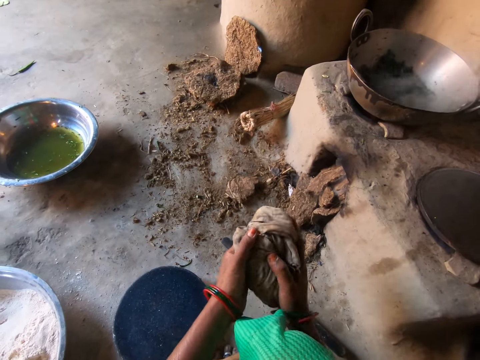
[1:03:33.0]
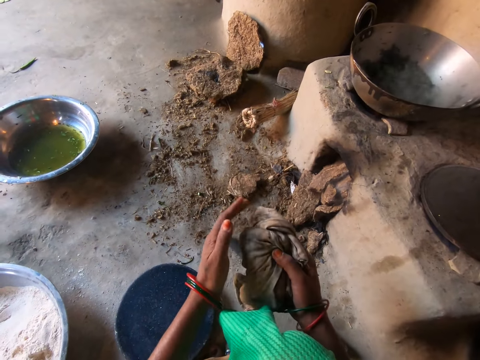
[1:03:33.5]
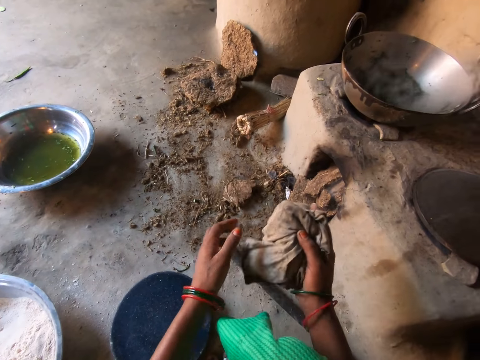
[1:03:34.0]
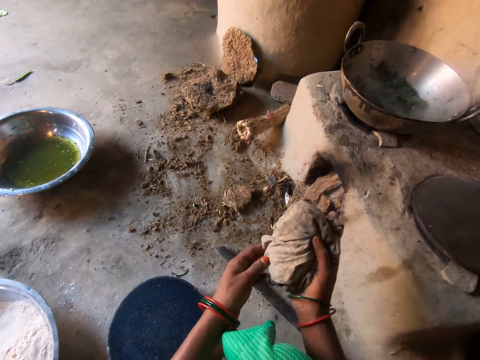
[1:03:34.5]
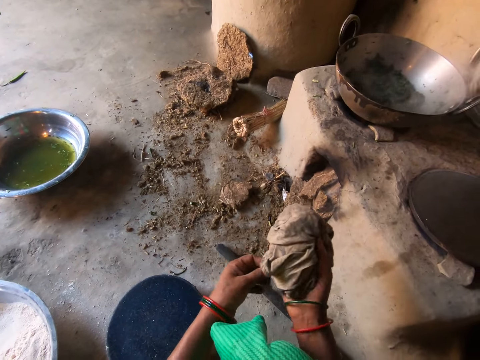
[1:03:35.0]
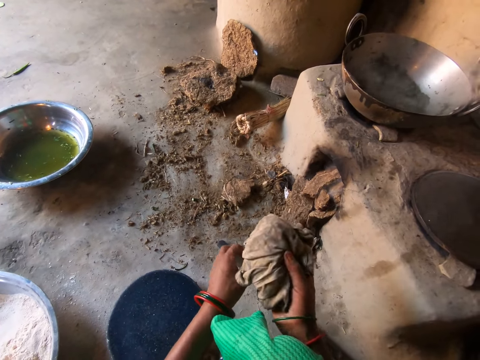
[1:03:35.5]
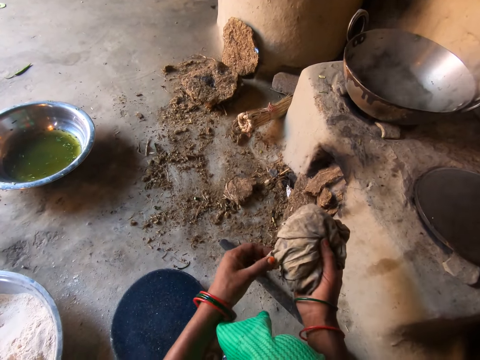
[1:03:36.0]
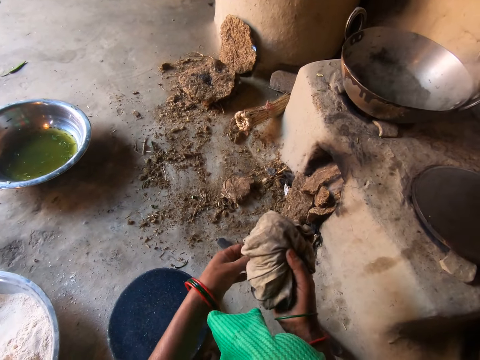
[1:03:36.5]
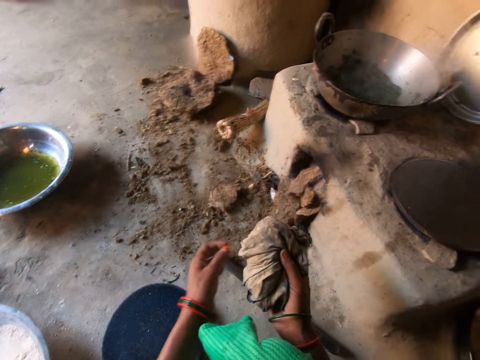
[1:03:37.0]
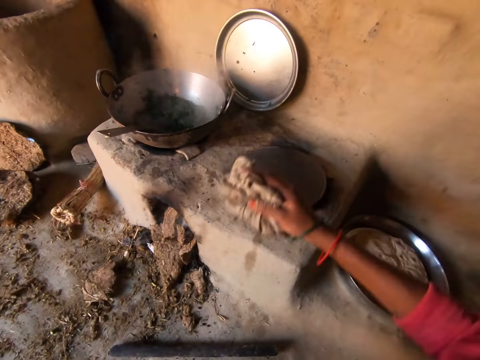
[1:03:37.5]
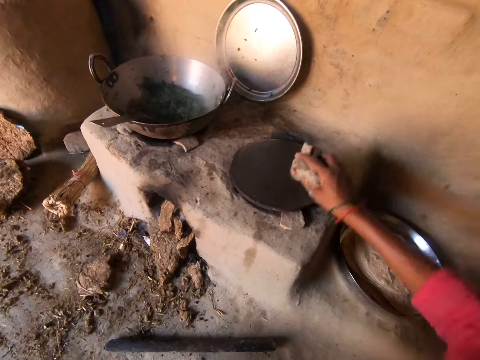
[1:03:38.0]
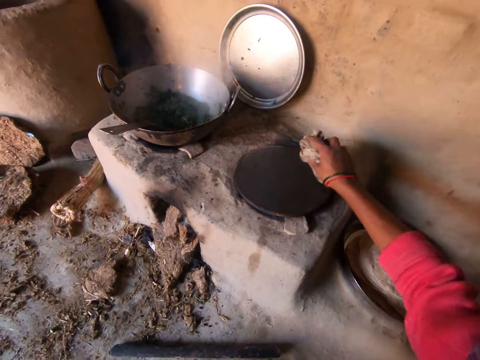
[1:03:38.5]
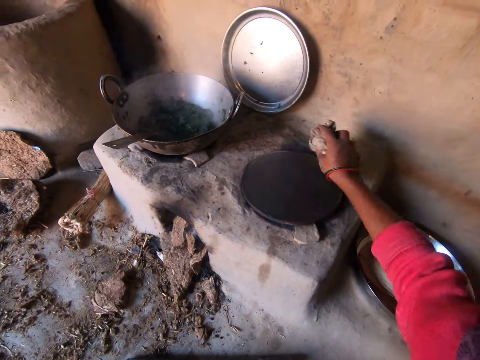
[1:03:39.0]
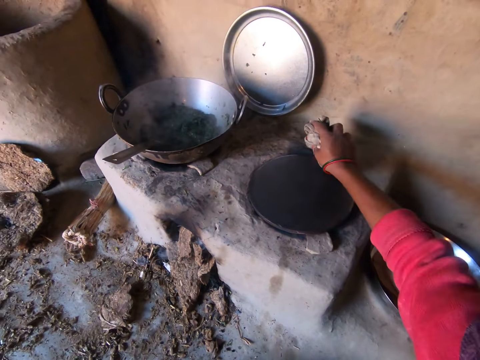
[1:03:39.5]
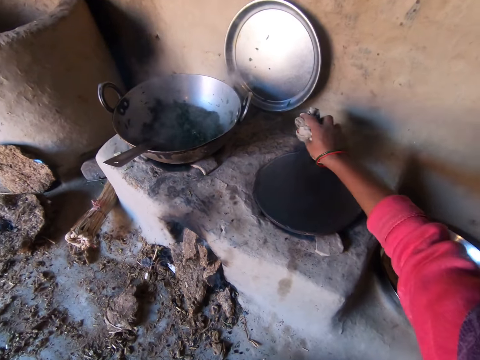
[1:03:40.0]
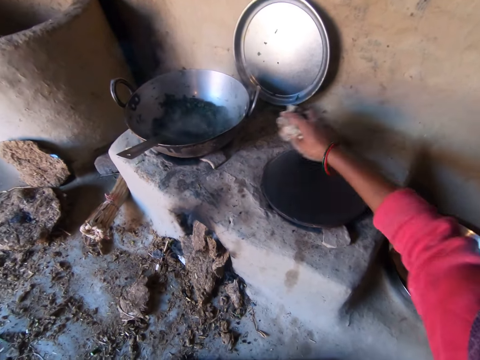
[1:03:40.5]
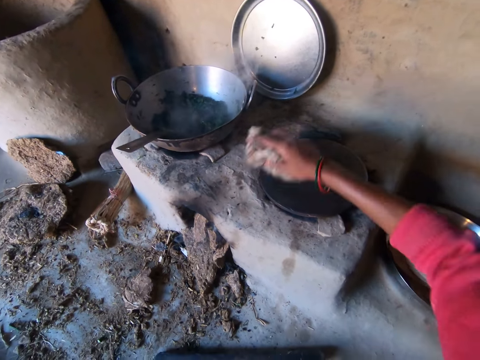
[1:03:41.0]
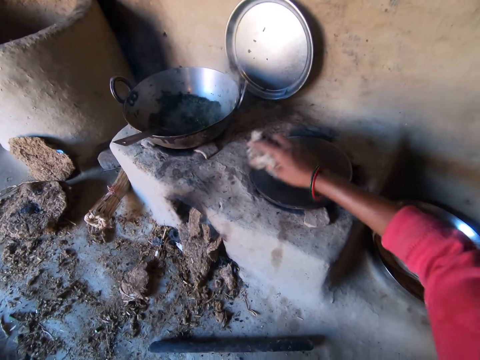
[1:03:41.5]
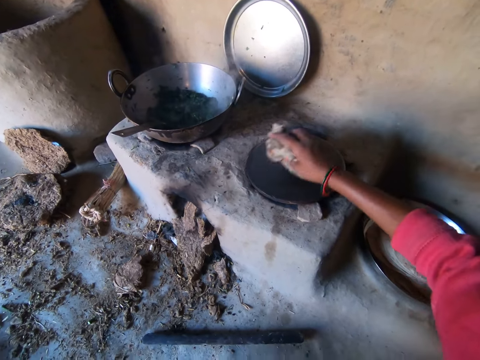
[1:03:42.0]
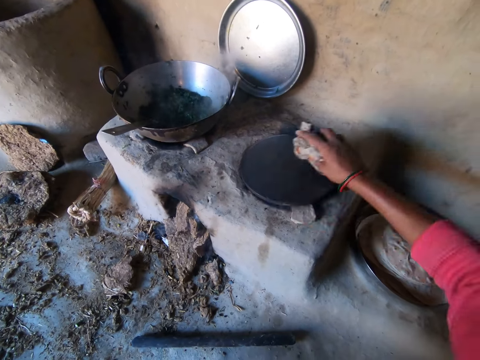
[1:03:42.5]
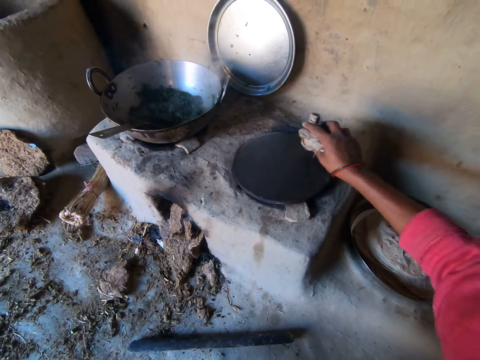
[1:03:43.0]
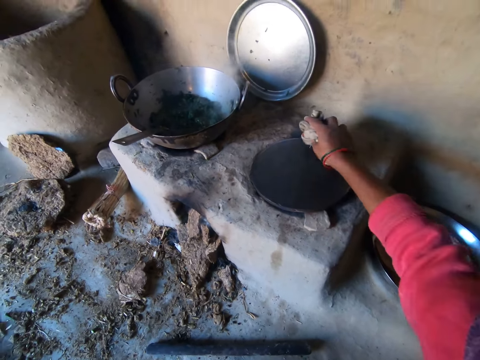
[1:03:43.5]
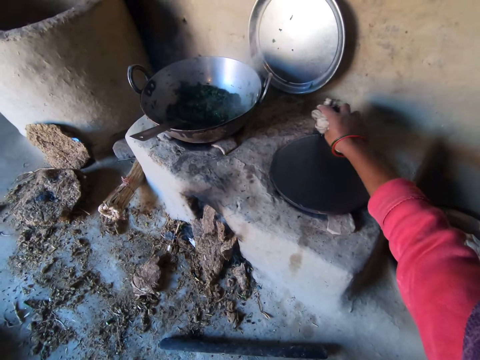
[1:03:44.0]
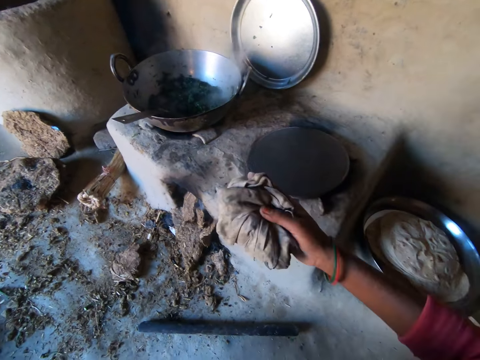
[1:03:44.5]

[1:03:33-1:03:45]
The camera wearer cleans the hot plate with the rag with her right hand.

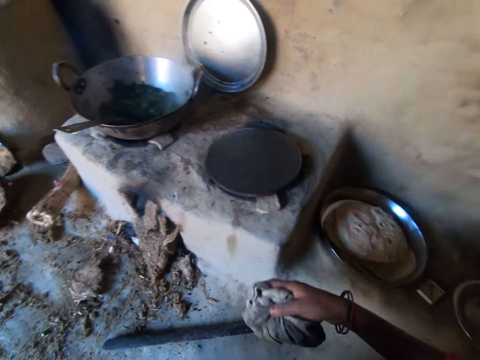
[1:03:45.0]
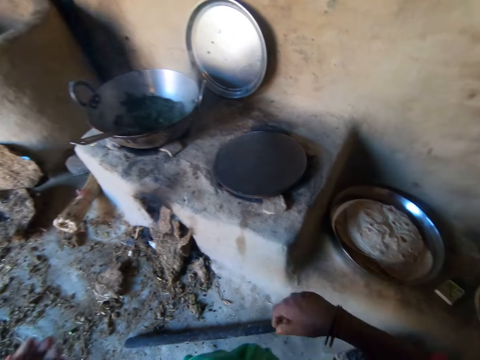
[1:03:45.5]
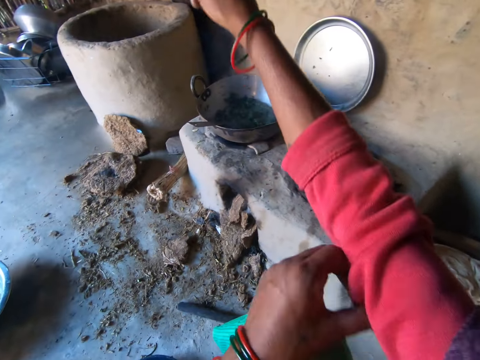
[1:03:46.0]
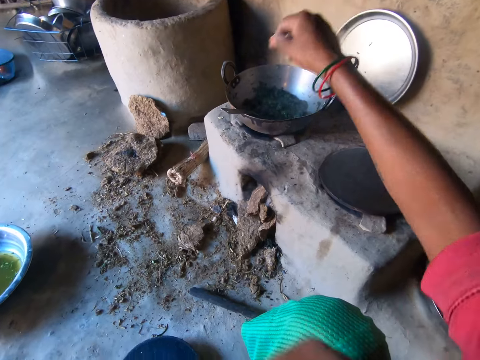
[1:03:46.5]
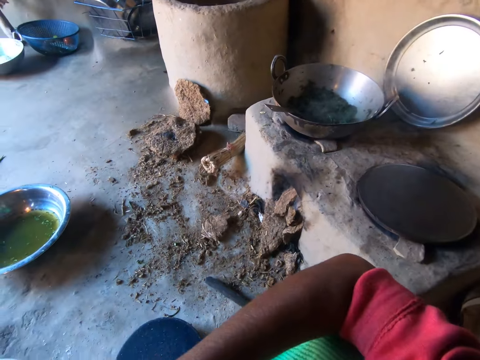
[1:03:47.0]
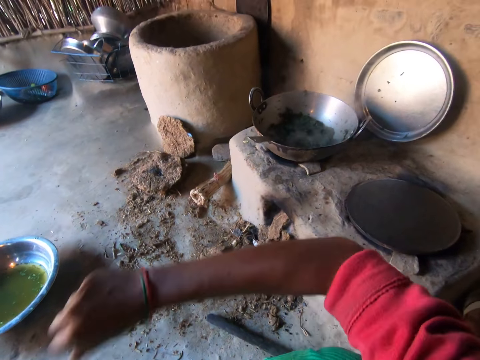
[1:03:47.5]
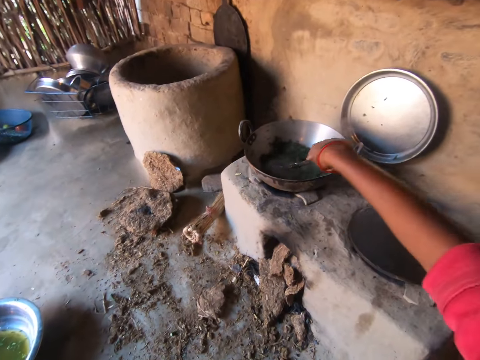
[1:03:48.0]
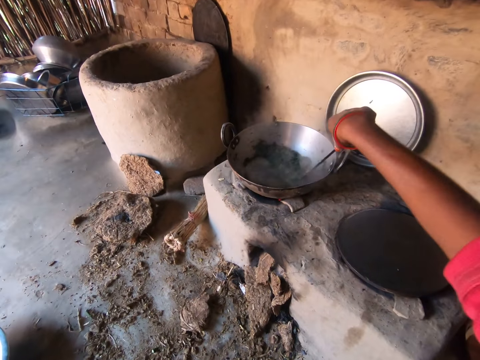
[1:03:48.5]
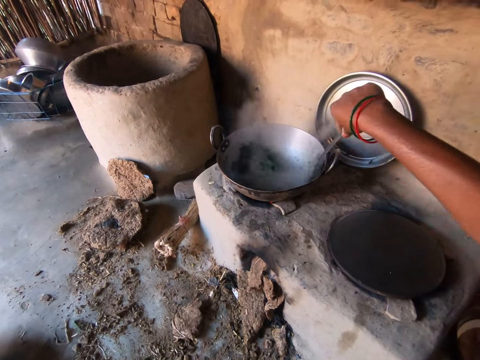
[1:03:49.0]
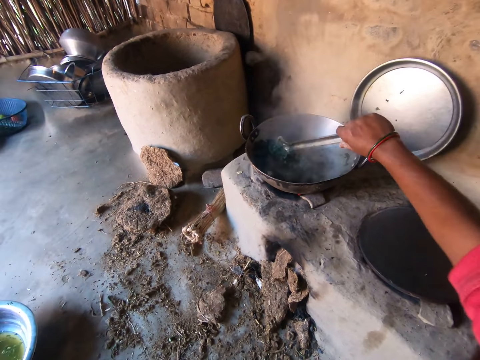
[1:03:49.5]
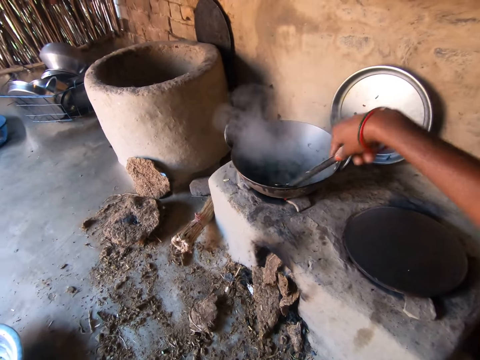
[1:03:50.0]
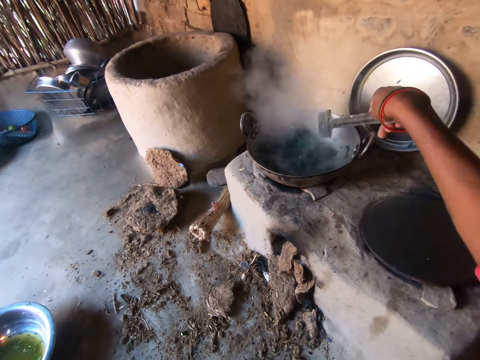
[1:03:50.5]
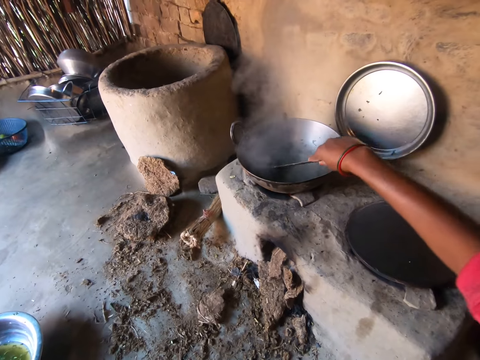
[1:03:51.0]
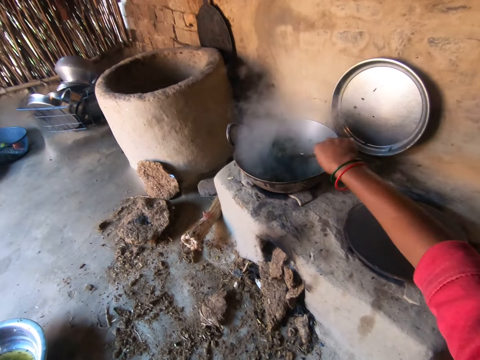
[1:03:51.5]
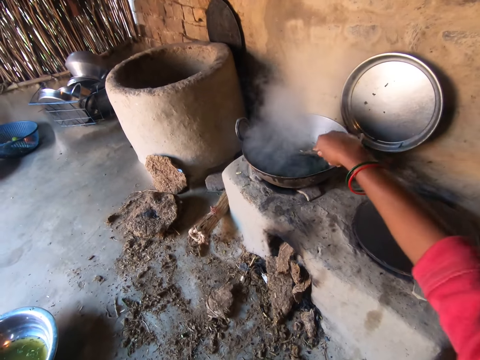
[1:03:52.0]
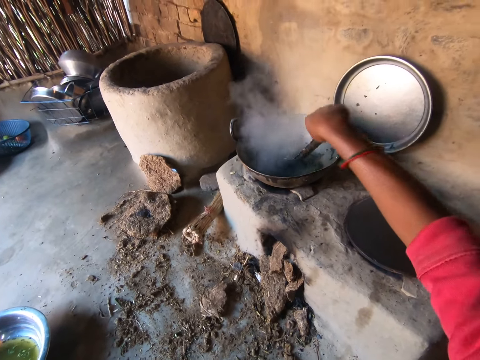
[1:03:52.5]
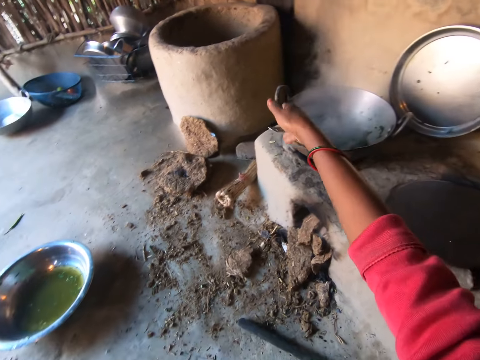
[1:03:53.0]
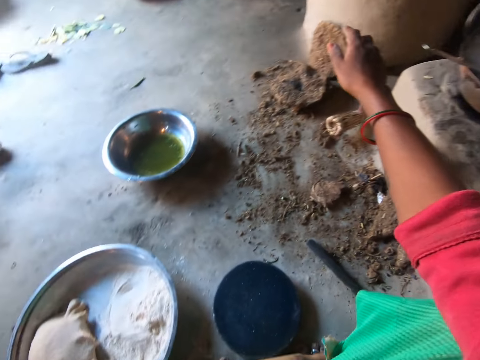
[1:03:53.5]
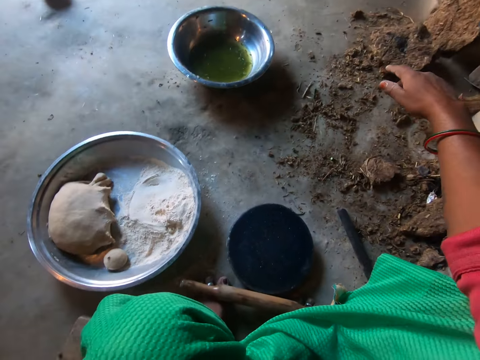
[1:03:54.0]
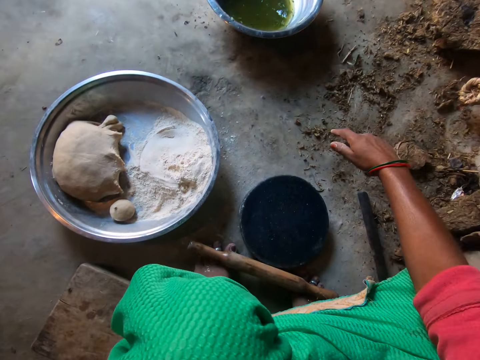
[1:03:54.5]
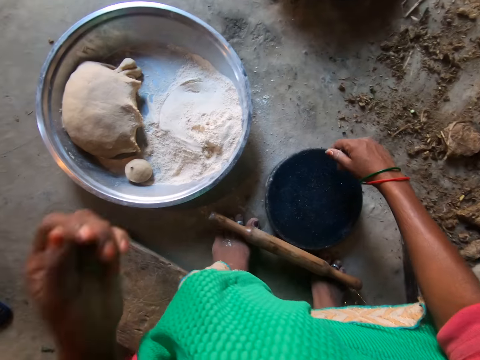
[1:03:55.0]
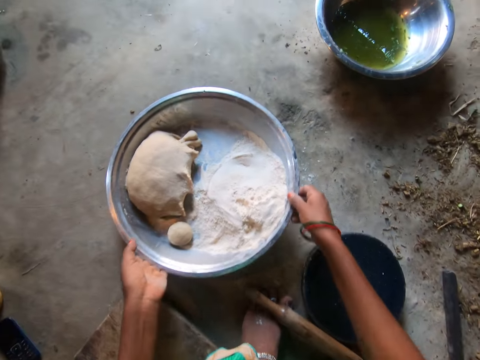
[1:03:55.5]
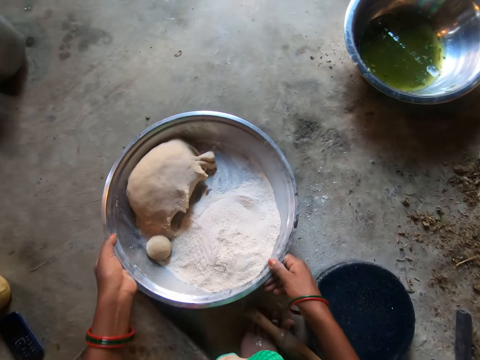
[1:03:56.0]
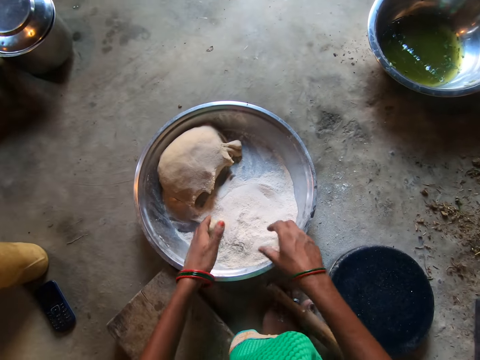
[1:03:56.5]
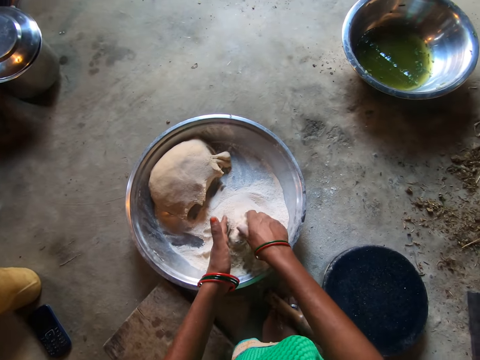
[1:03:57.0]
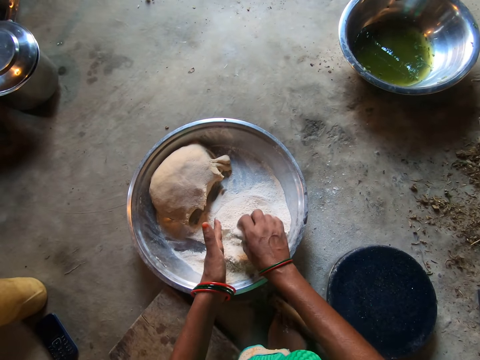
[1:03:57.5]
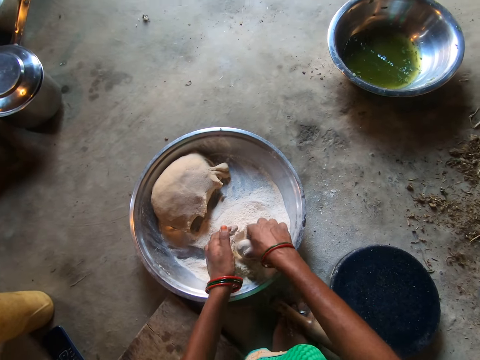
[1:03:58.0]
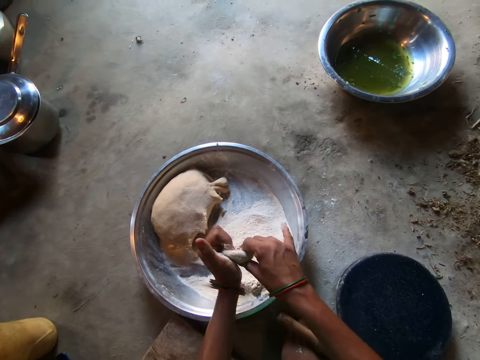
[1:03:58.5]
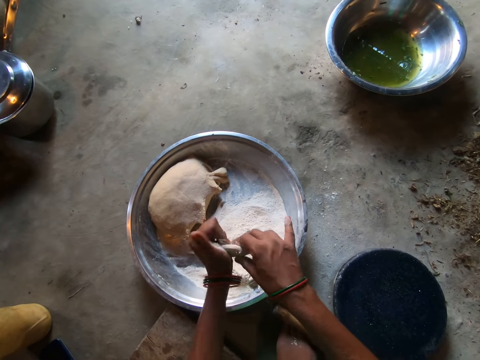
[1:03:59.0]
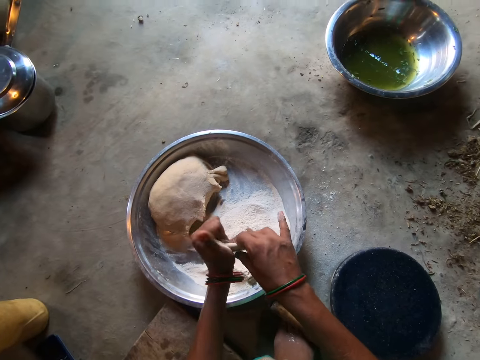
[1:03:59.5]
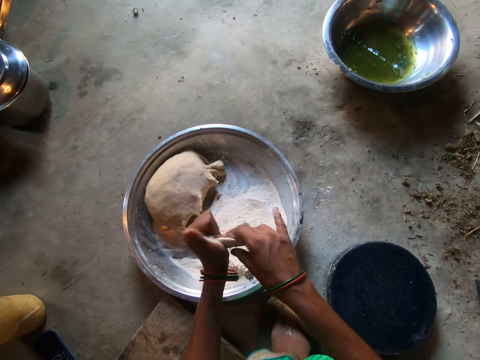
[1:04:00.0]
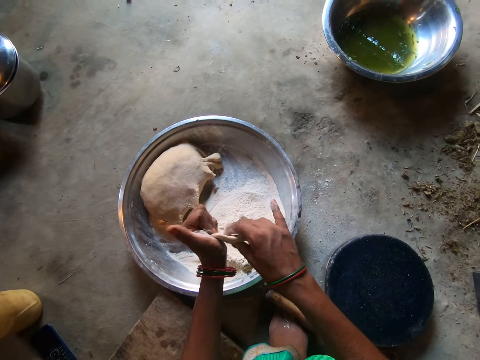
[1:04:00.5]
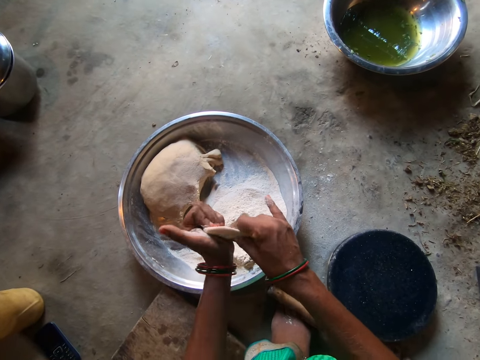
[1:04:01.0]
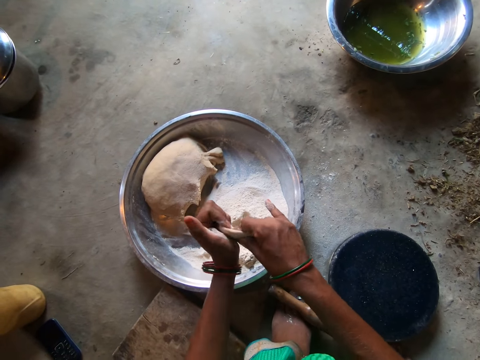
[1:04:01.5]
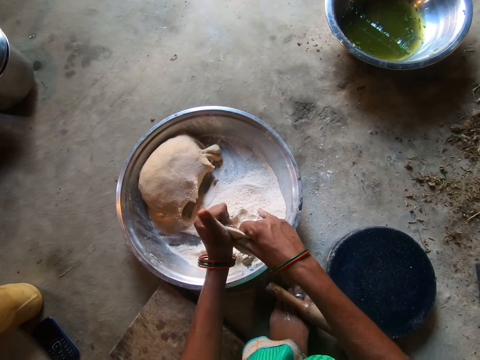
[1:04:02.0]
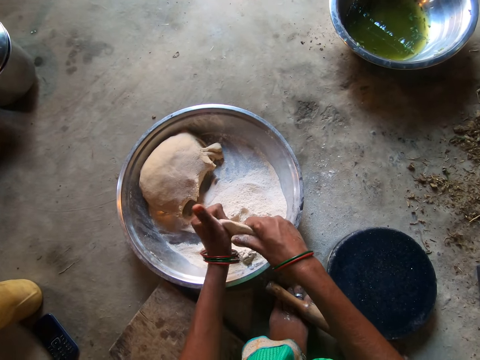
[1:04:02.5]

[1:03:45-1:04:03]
The camera wearer drops the rag on the floor. She adjusts her cloth with her left hand. She folds her sleeve. She adjusts her cloth with her right hand. She grabs a spoon in a pot with her right hand. She stirs the food in the pot with the spoon. She lets go of the spoon with her right hand. She grabs the basin on the floor with both hands. She picks up a dough from the basin with her left hand. She puts flour on the dough. She kneads the dough with both hands. She rolls the dough with her hands.
